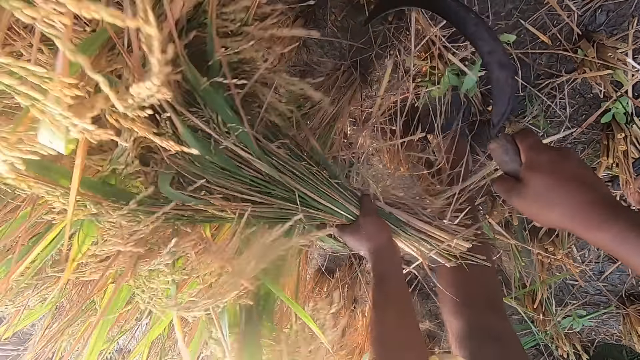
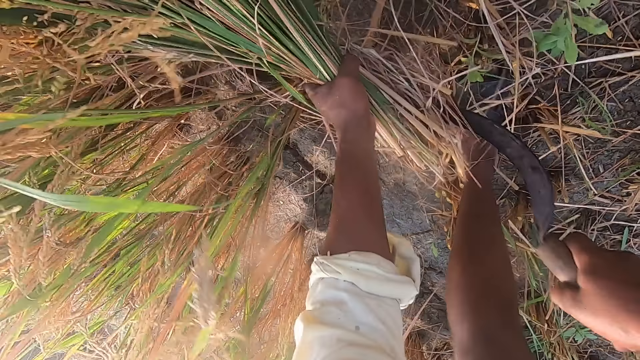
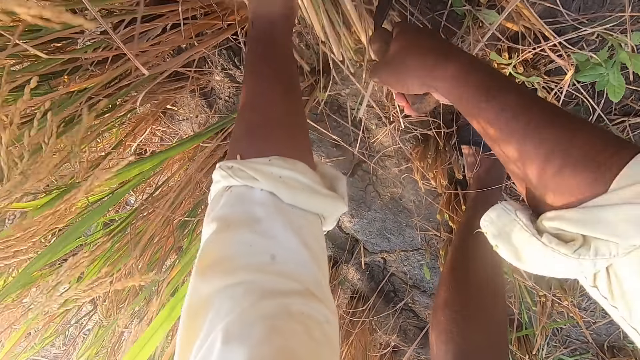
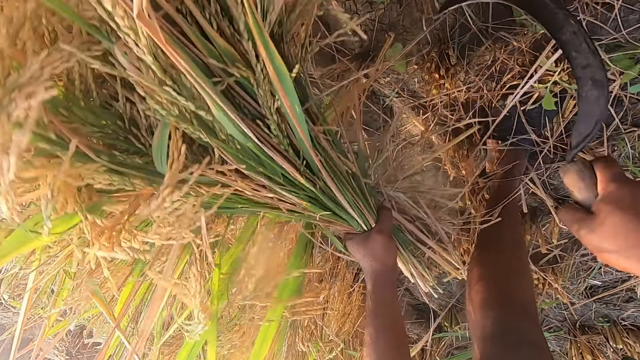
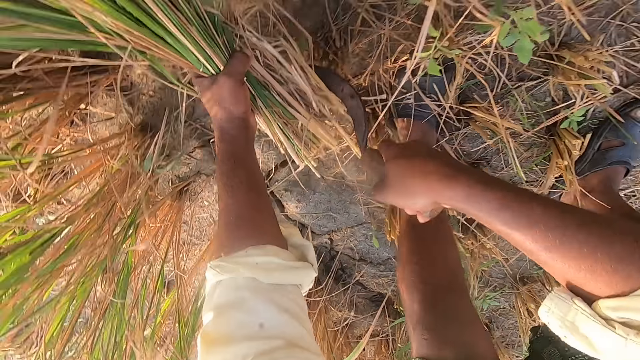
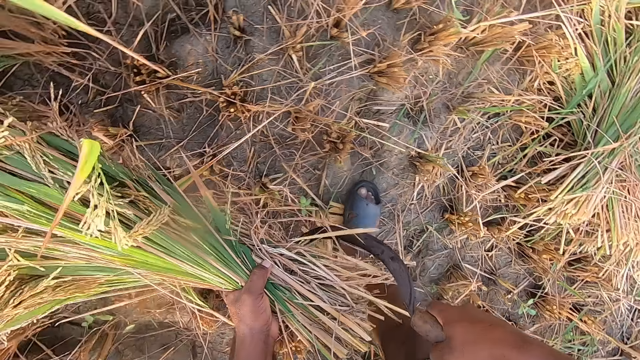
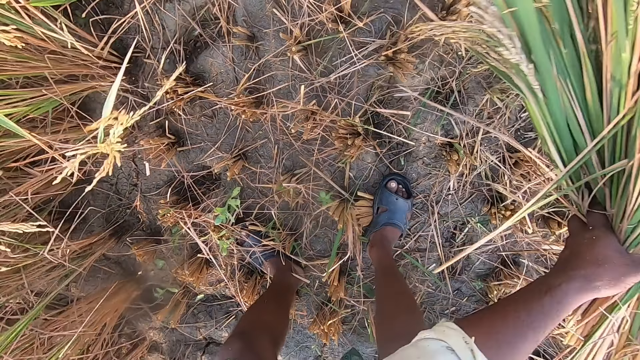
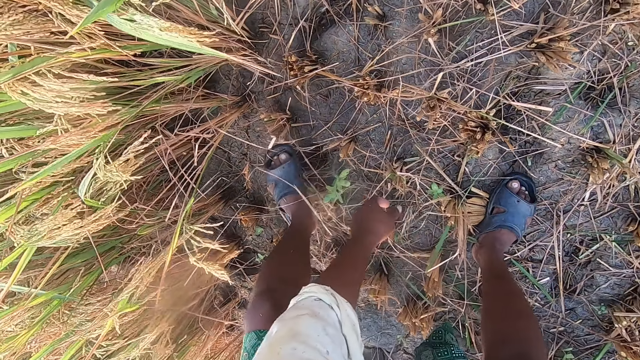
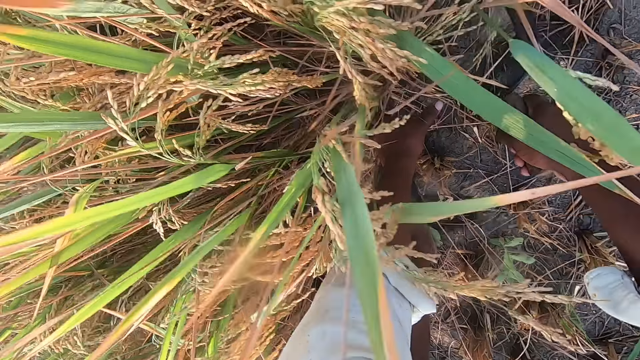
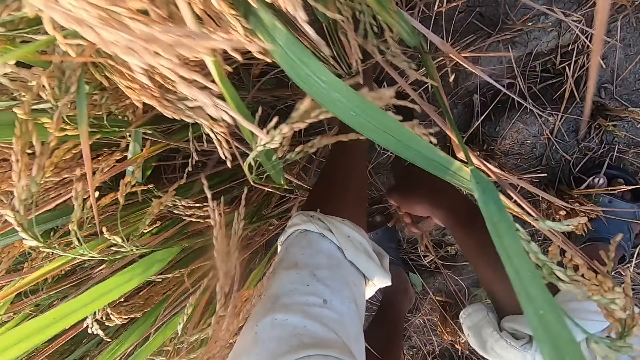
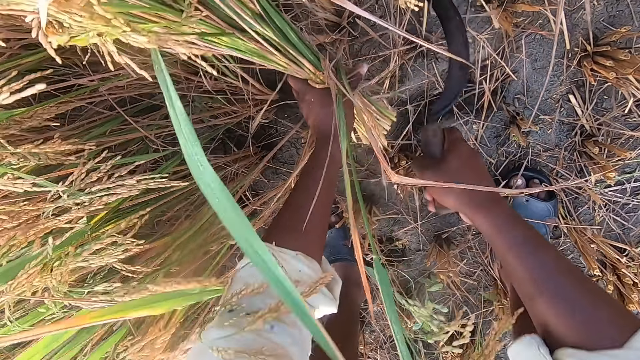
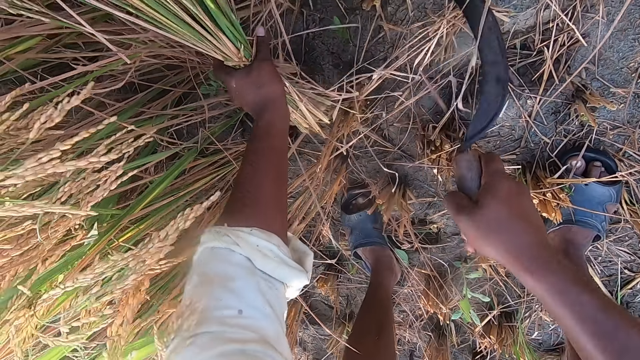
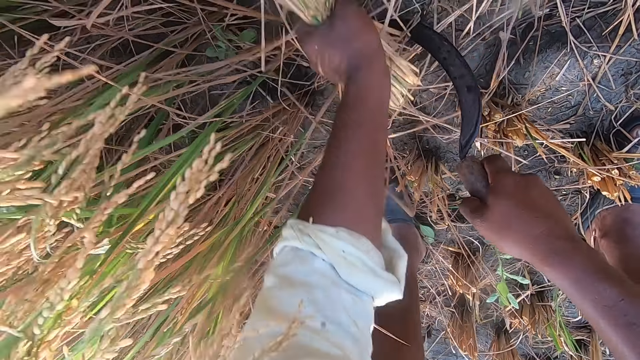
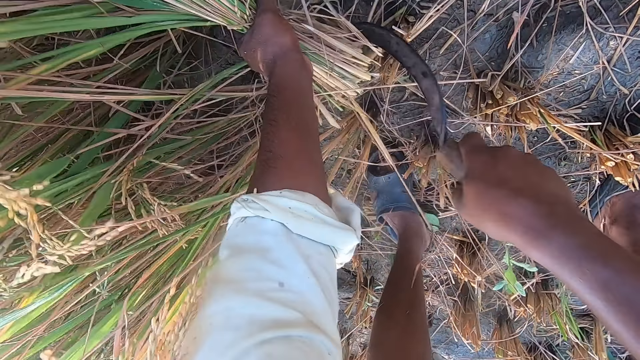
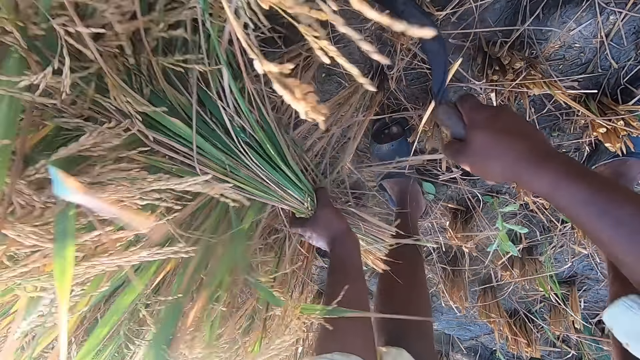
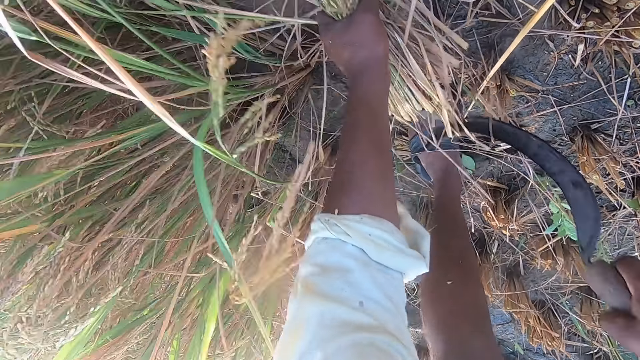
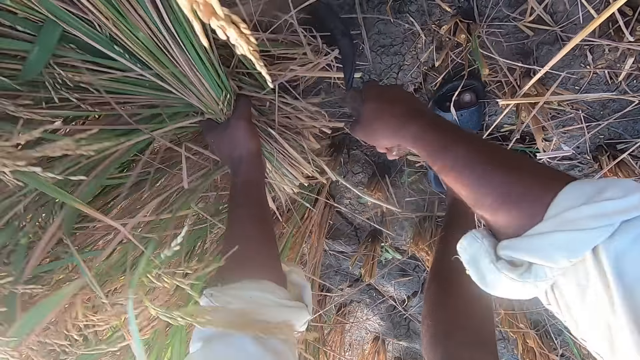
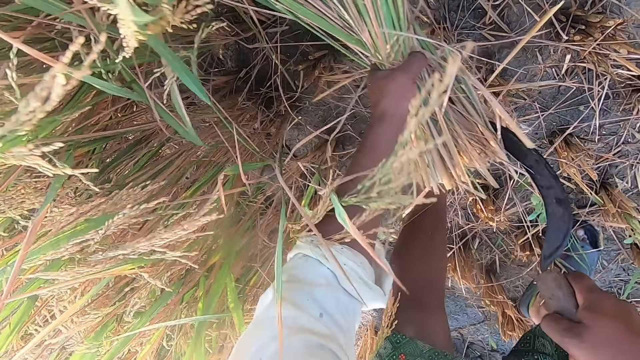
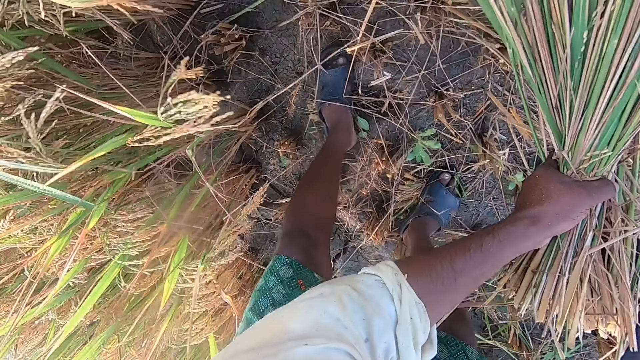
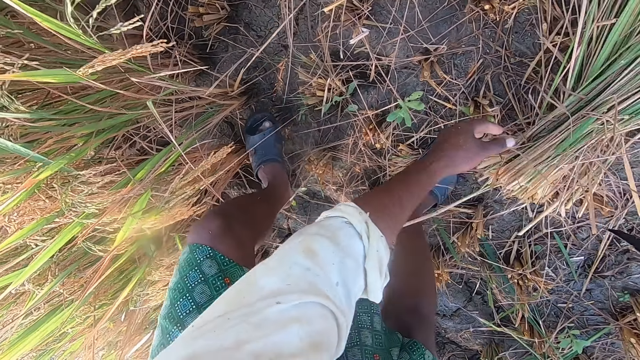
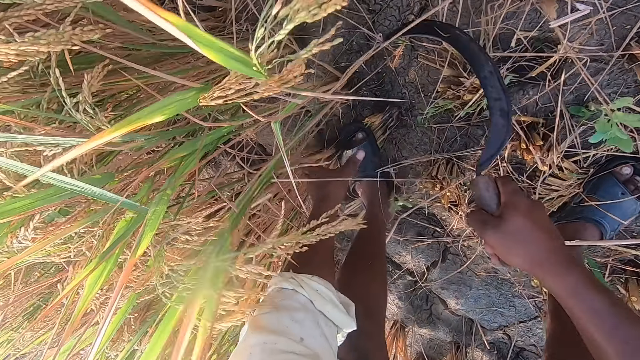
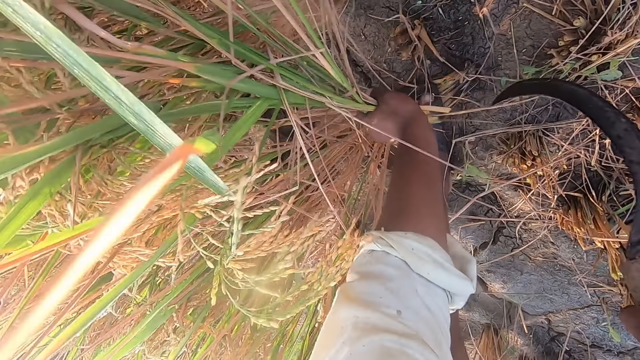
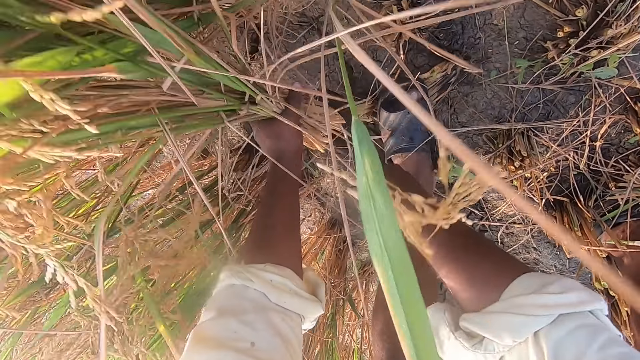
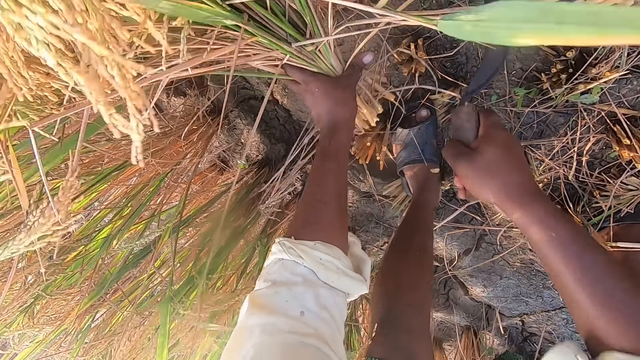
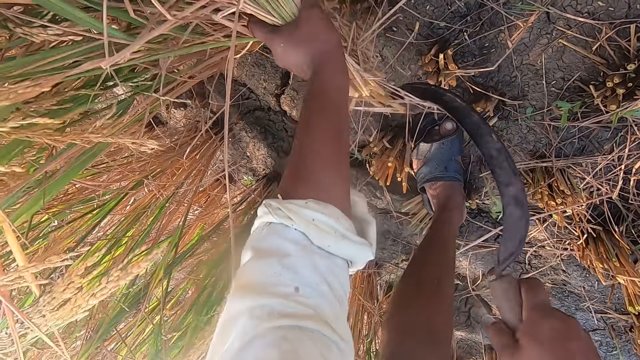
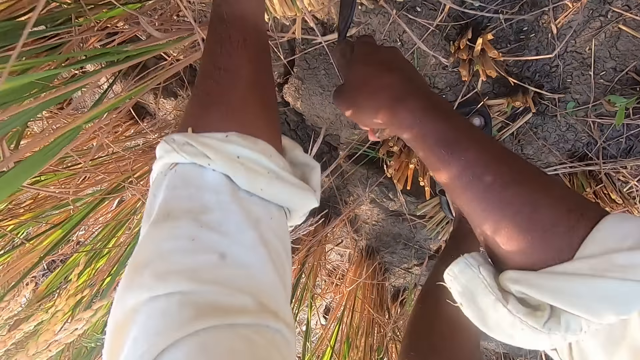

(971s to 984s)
The camera wearer drops the stack of straw on the ground. They cut the straw from the ground with the hand sickle. They drop the stack of straw on the ground. They cut the straw from the ground with the hand sickle.

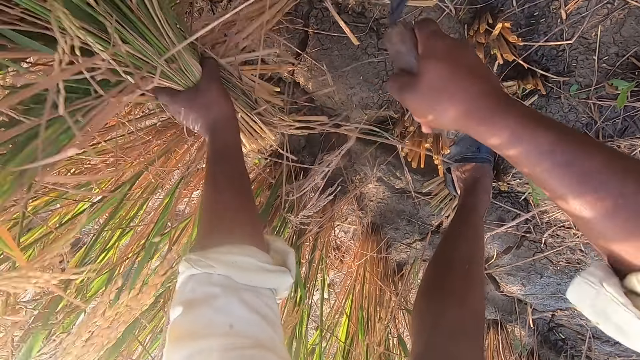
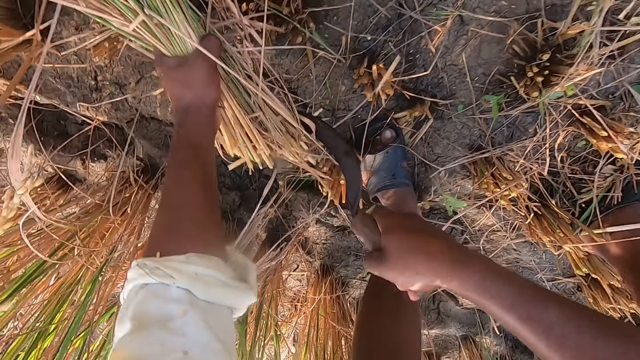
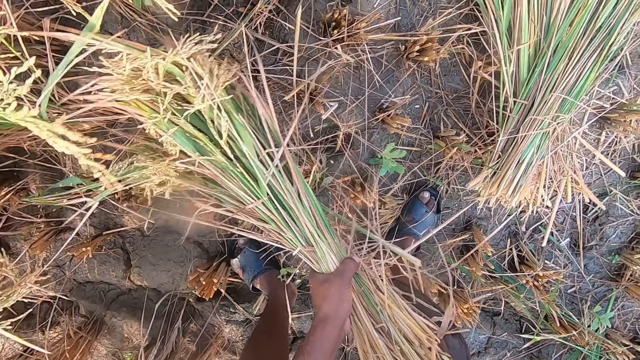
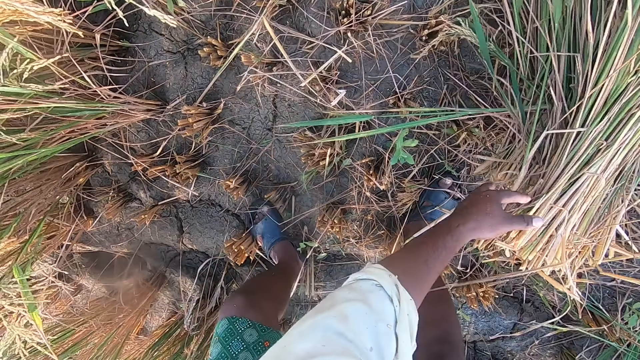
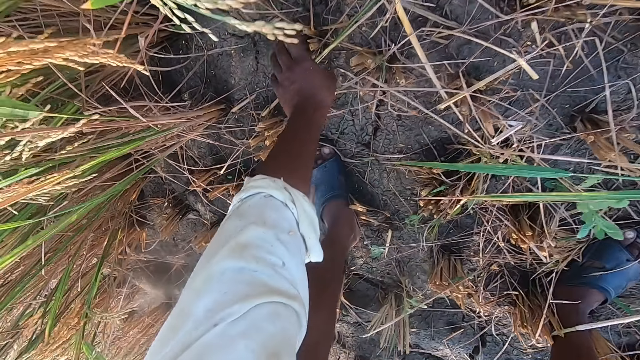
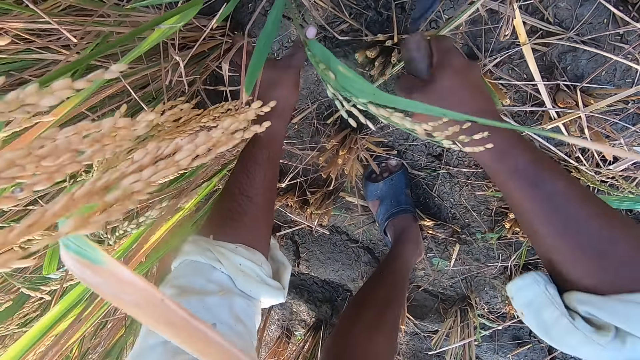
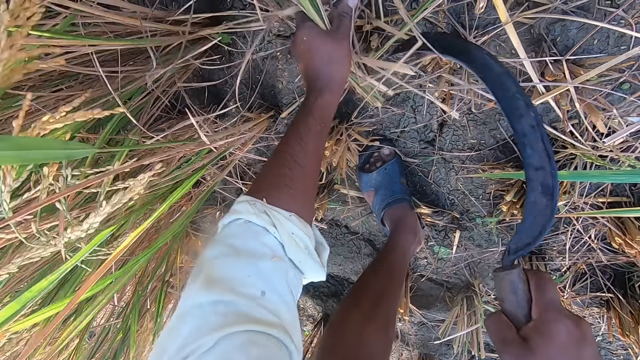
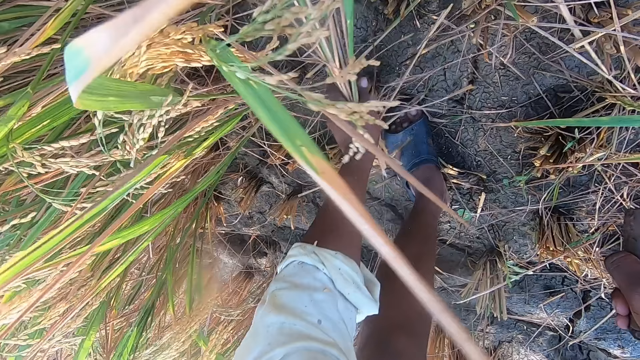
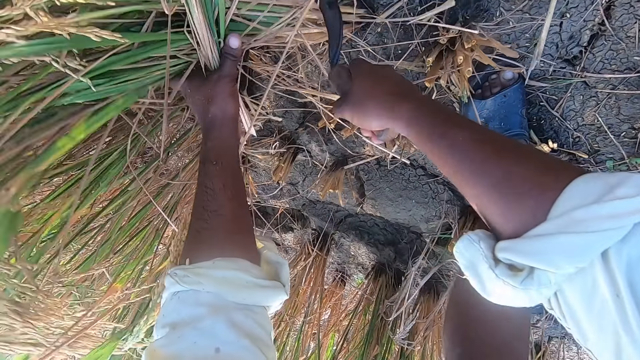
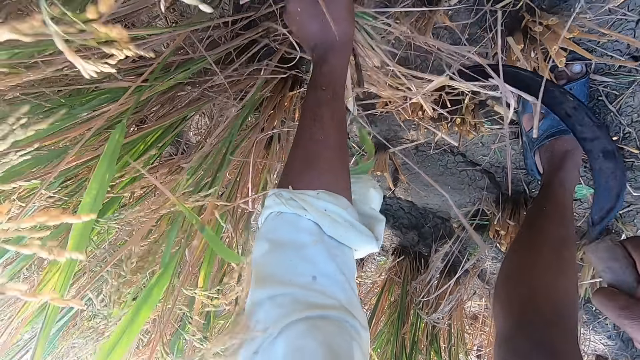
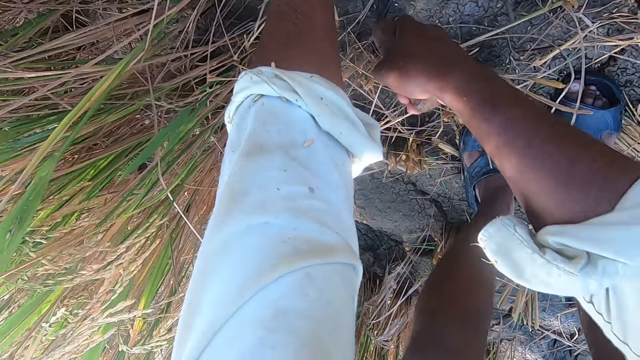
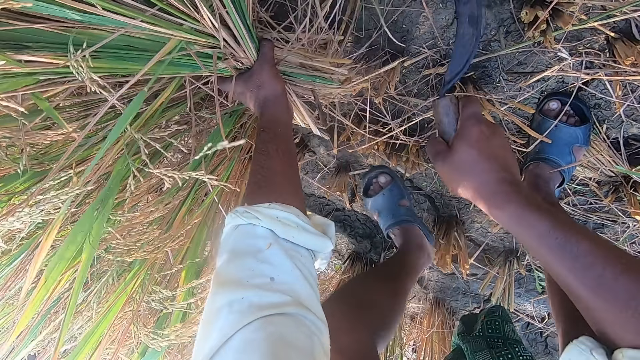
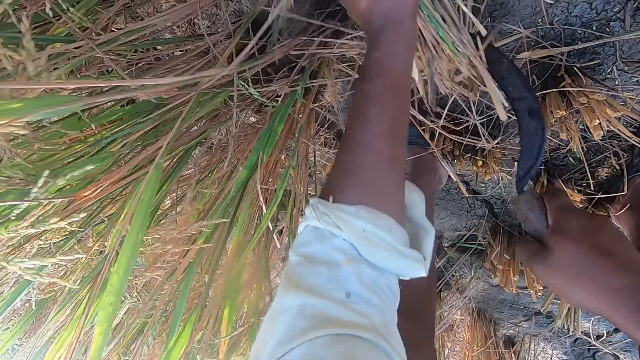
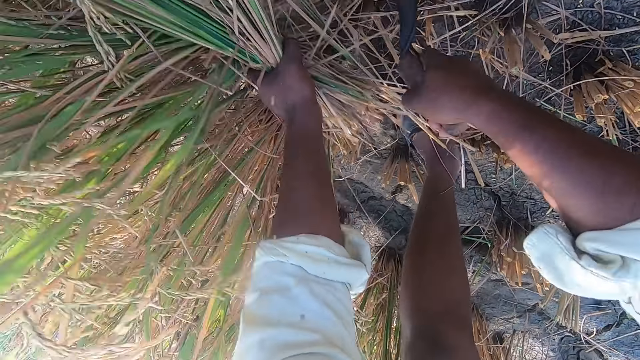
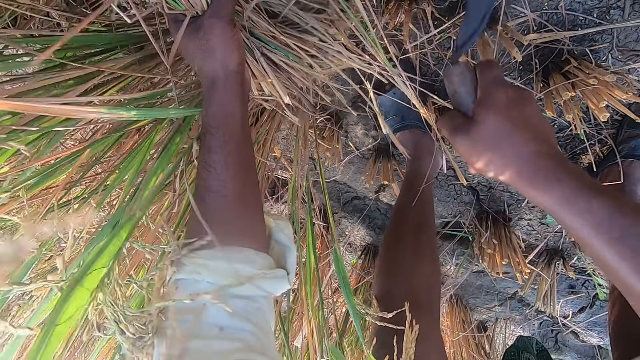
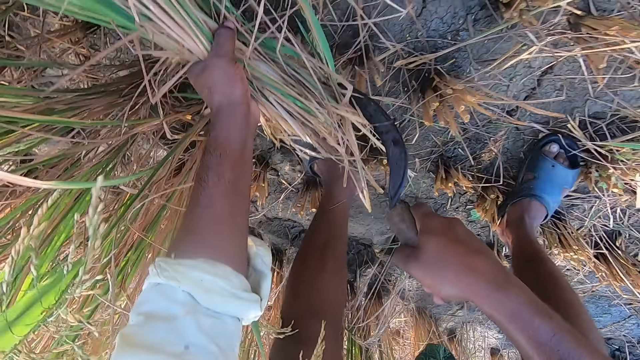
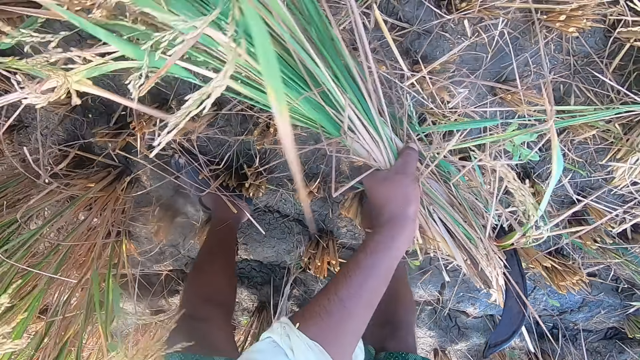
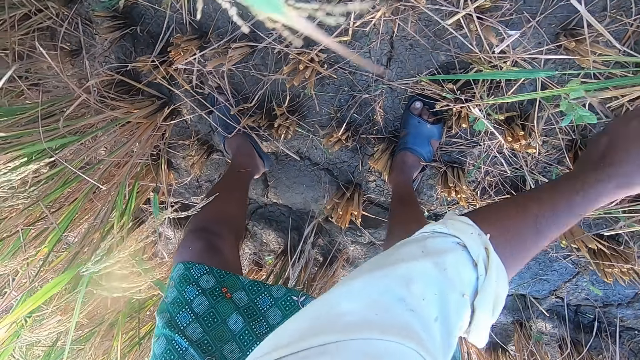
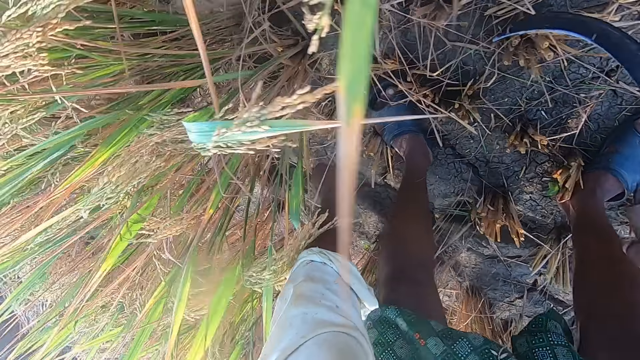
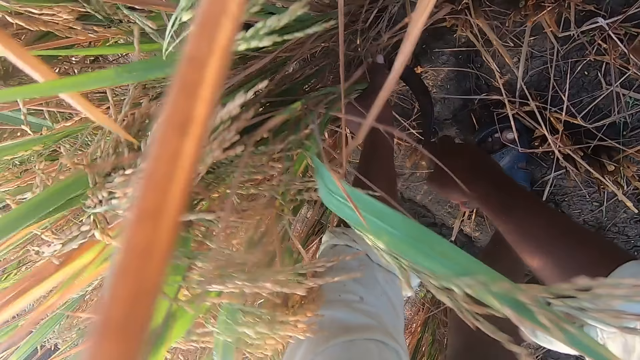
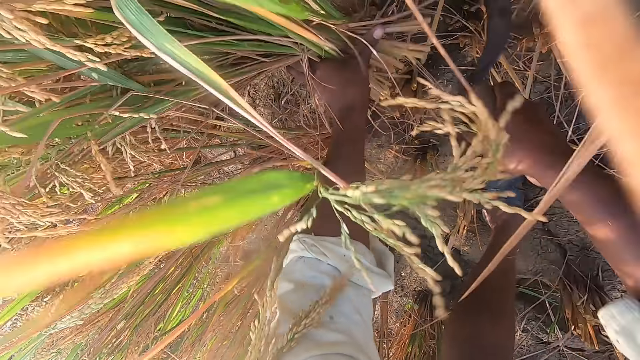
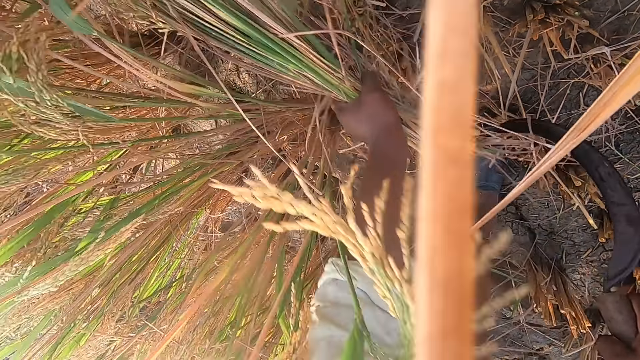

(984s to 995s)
The camera wearer drops the stack of straw on the ground. They cut the straw from the ground with the hand sickle. They drop the stack of straw on the ground. They cut the straw from the ground with the hand sickle.
